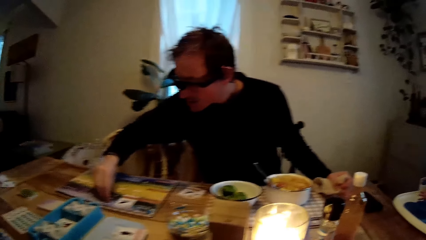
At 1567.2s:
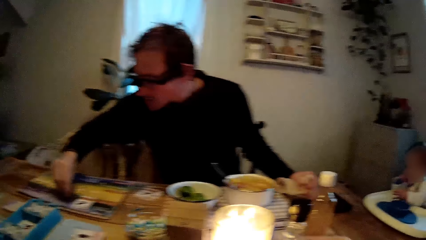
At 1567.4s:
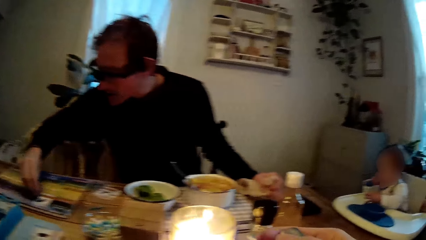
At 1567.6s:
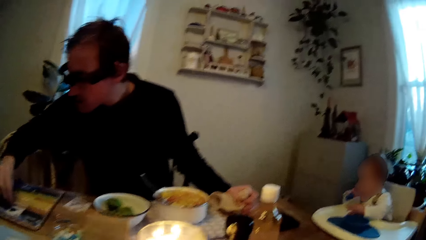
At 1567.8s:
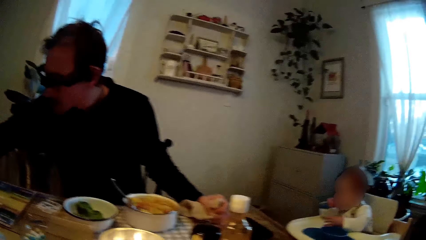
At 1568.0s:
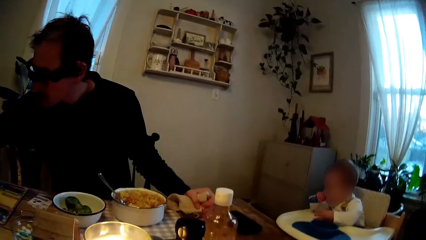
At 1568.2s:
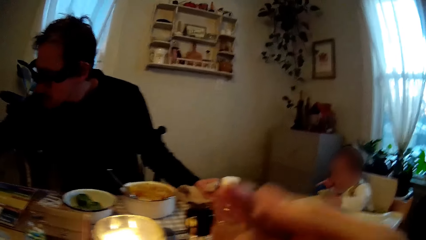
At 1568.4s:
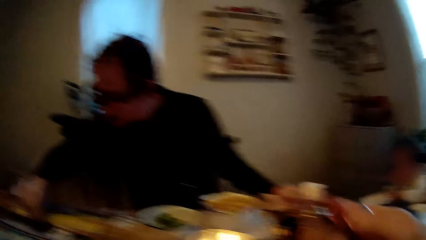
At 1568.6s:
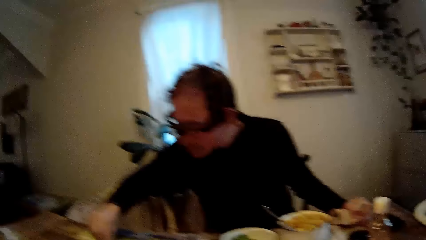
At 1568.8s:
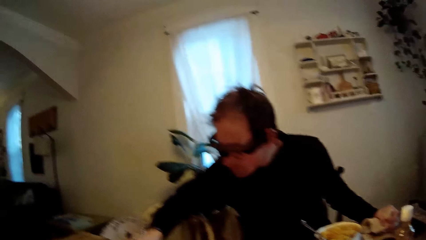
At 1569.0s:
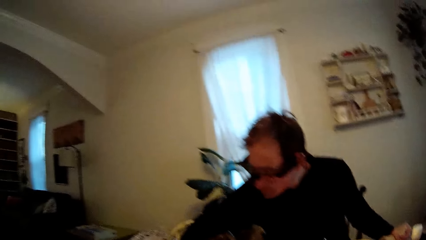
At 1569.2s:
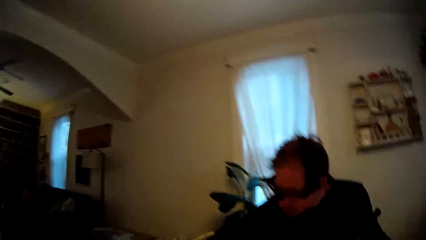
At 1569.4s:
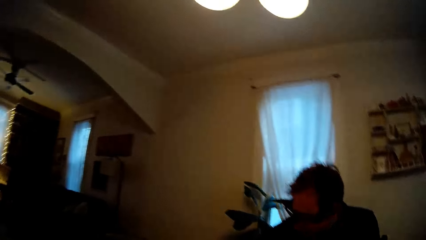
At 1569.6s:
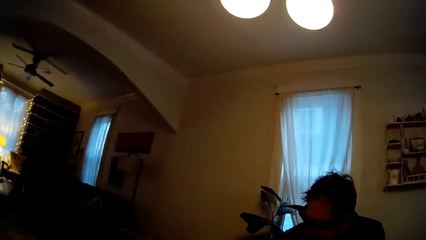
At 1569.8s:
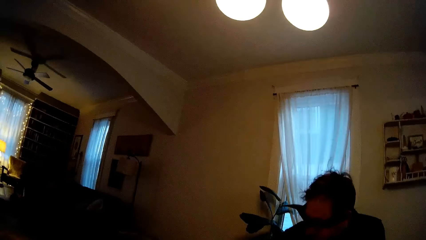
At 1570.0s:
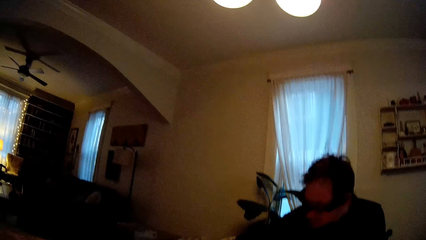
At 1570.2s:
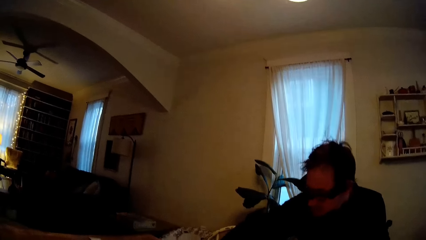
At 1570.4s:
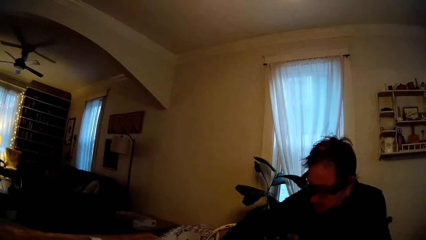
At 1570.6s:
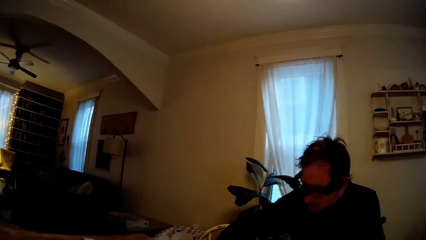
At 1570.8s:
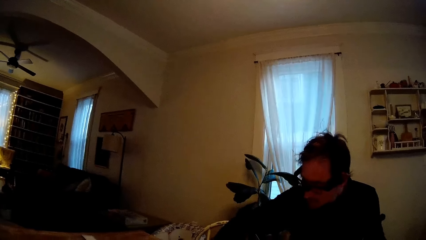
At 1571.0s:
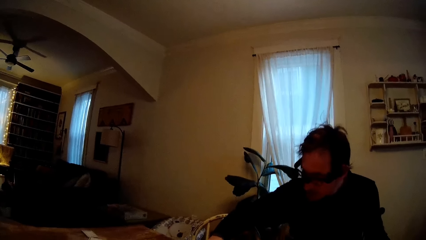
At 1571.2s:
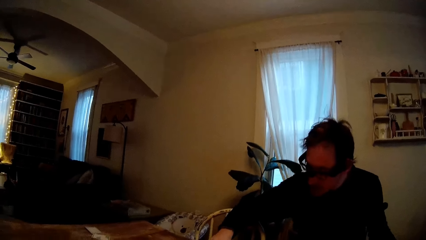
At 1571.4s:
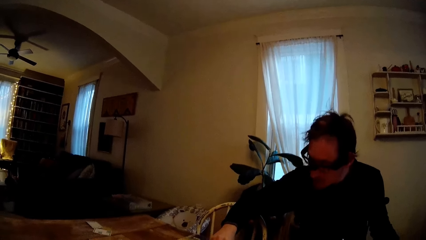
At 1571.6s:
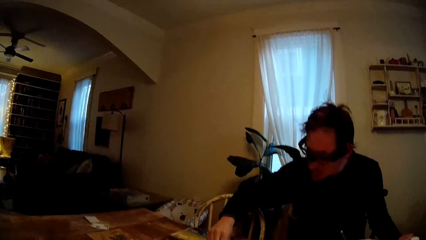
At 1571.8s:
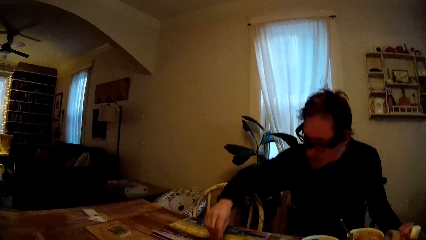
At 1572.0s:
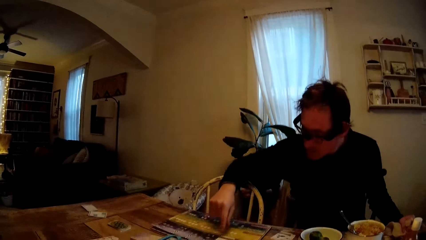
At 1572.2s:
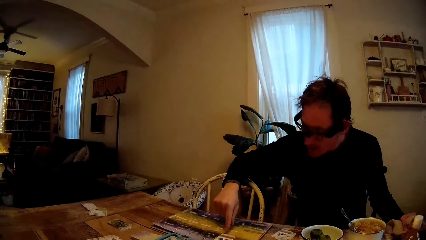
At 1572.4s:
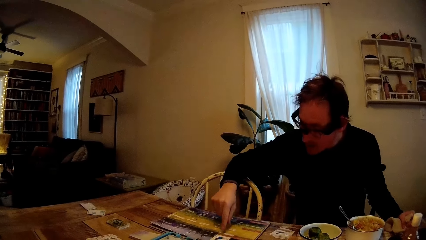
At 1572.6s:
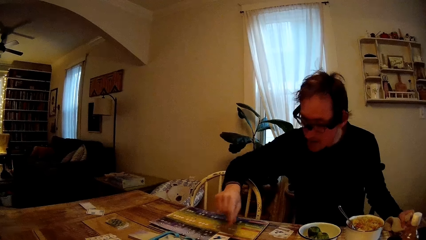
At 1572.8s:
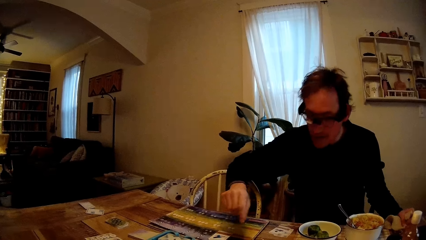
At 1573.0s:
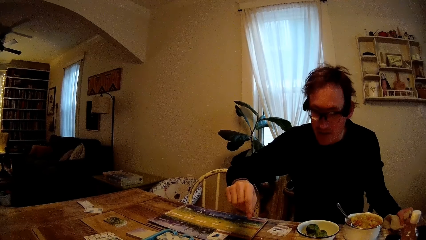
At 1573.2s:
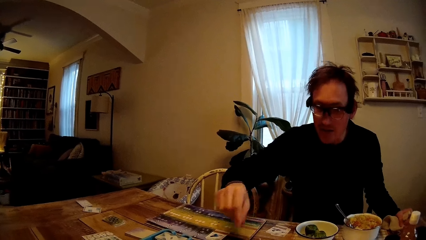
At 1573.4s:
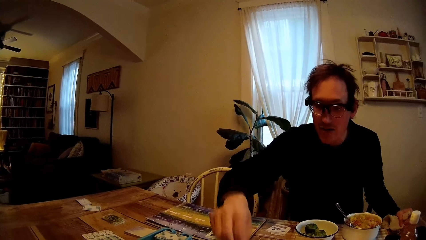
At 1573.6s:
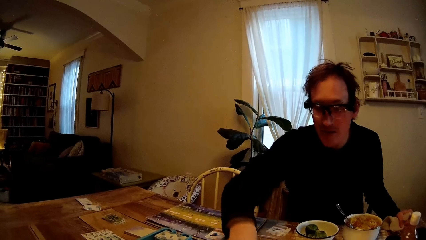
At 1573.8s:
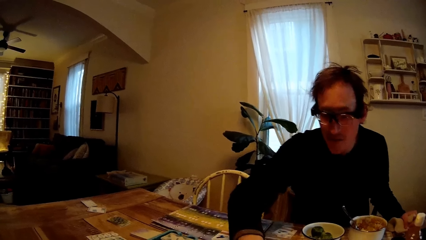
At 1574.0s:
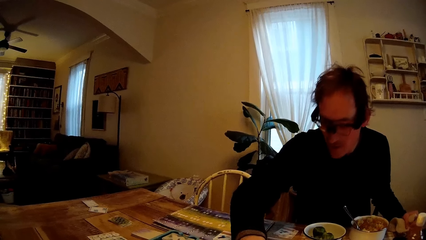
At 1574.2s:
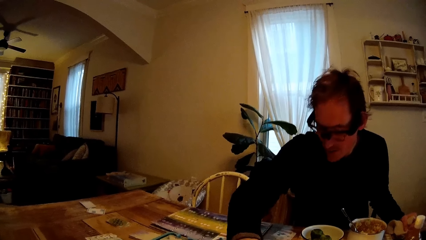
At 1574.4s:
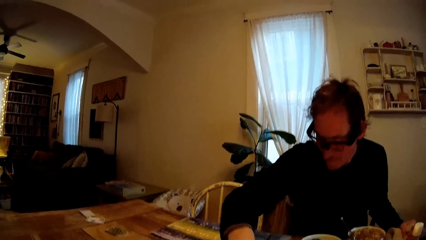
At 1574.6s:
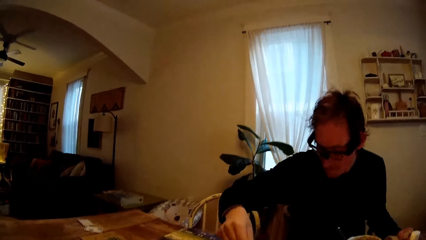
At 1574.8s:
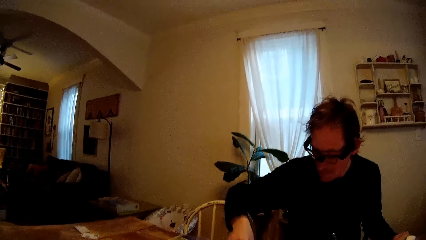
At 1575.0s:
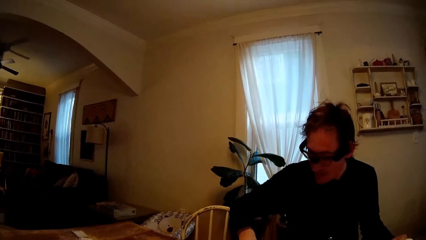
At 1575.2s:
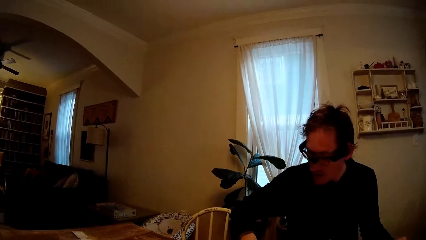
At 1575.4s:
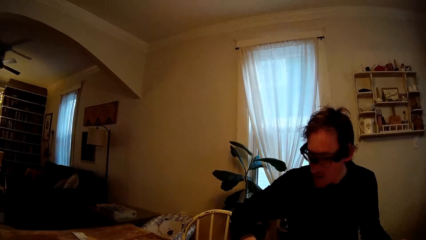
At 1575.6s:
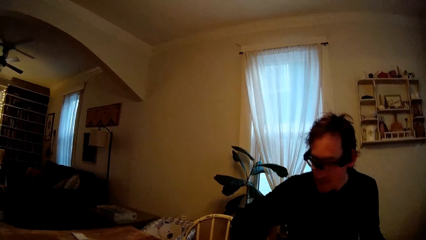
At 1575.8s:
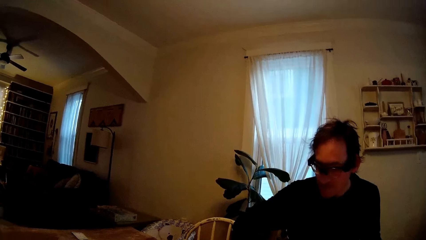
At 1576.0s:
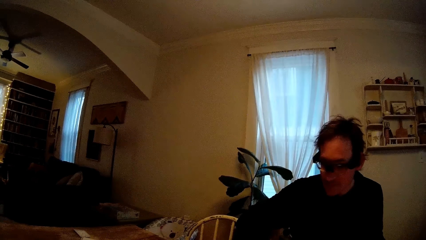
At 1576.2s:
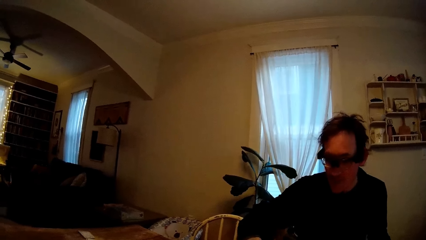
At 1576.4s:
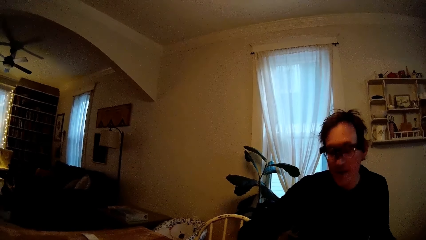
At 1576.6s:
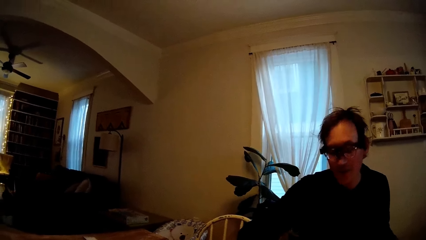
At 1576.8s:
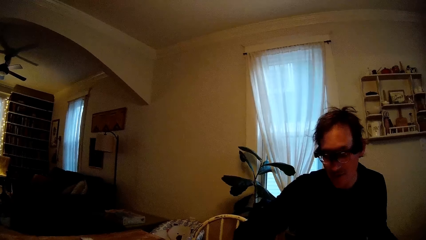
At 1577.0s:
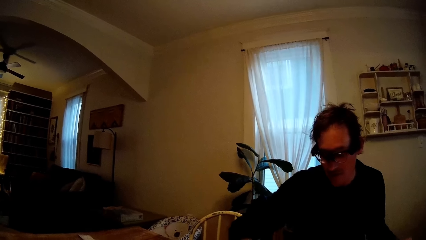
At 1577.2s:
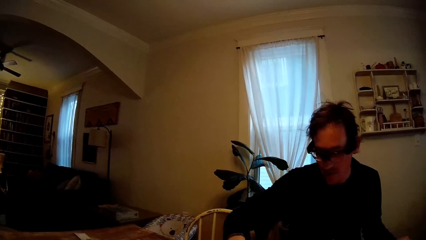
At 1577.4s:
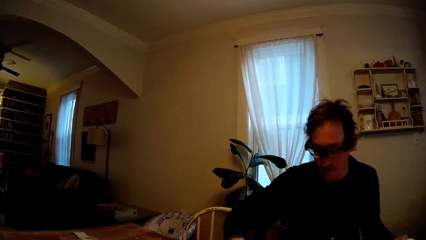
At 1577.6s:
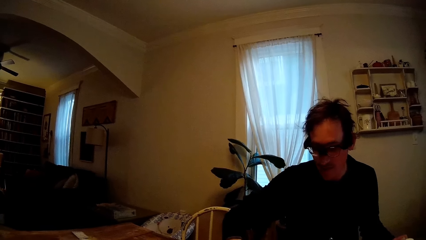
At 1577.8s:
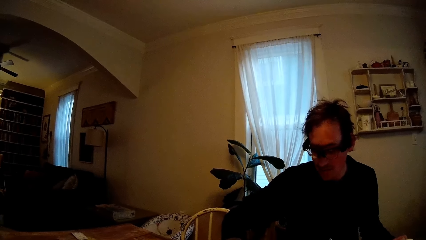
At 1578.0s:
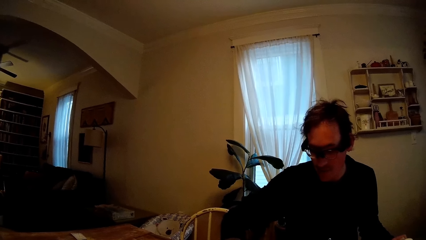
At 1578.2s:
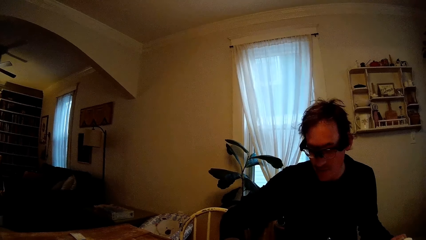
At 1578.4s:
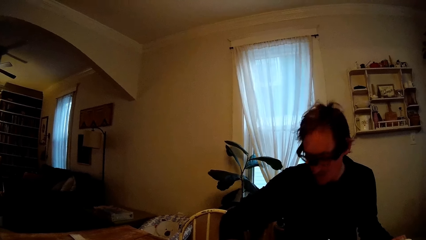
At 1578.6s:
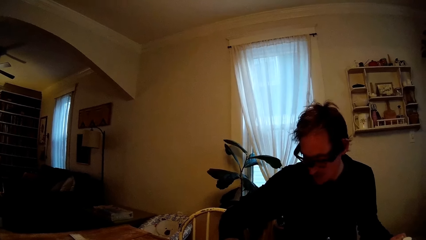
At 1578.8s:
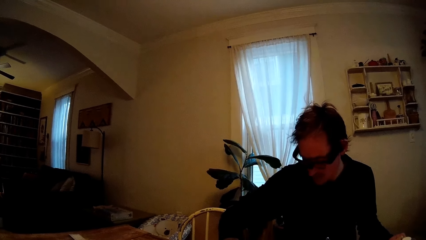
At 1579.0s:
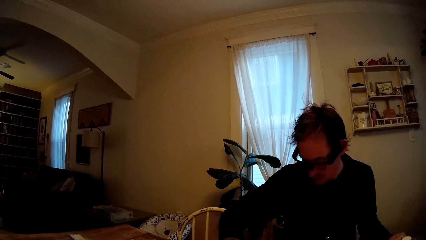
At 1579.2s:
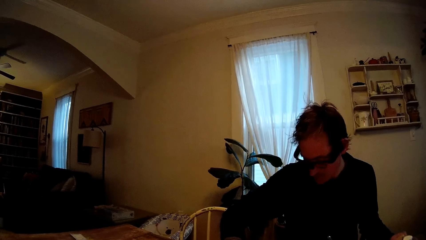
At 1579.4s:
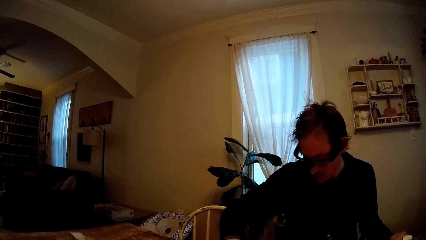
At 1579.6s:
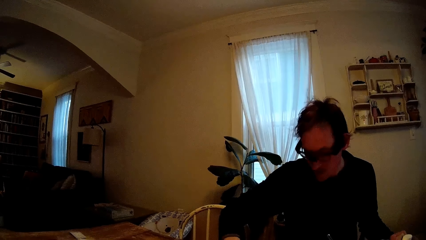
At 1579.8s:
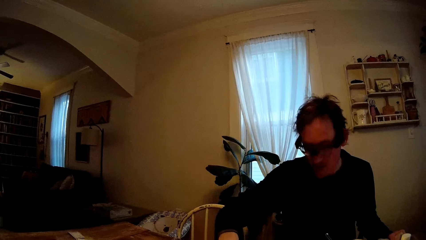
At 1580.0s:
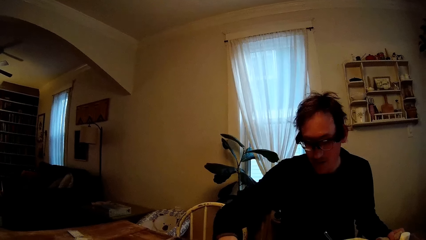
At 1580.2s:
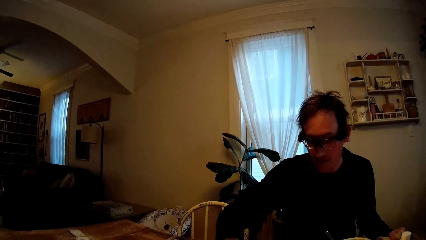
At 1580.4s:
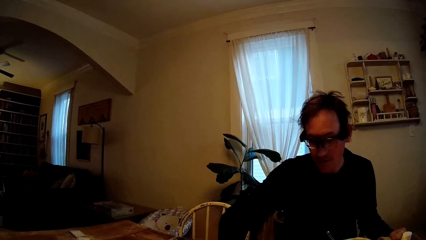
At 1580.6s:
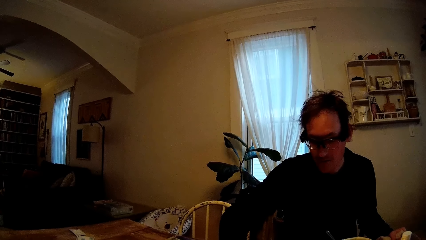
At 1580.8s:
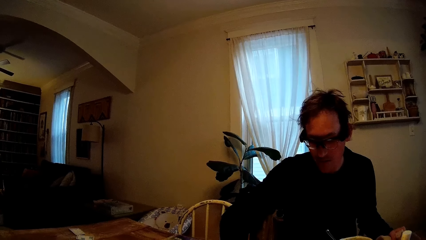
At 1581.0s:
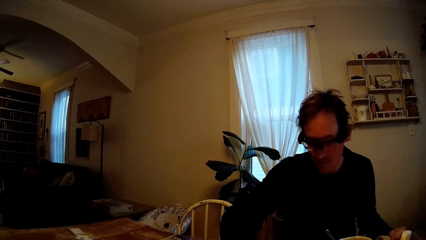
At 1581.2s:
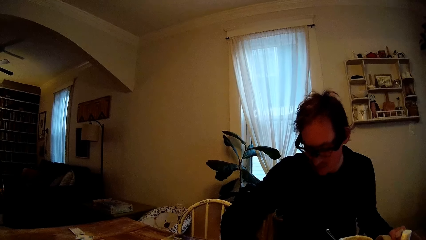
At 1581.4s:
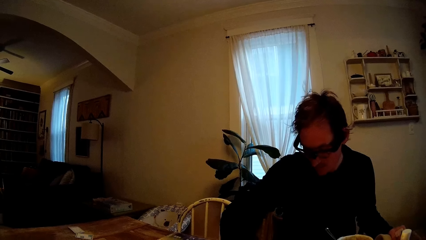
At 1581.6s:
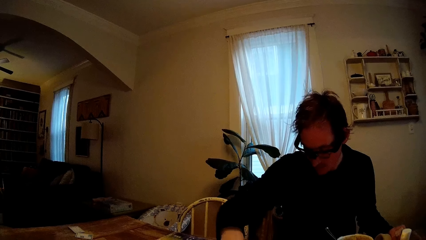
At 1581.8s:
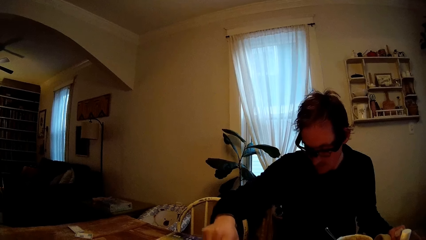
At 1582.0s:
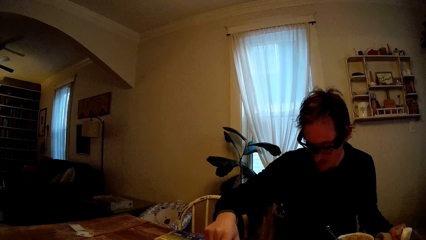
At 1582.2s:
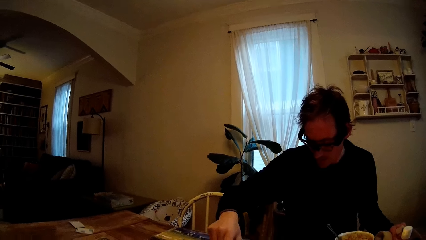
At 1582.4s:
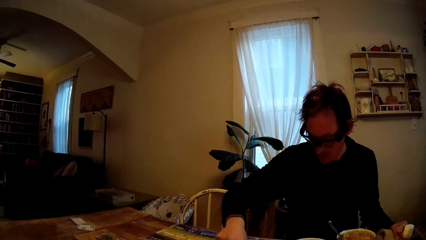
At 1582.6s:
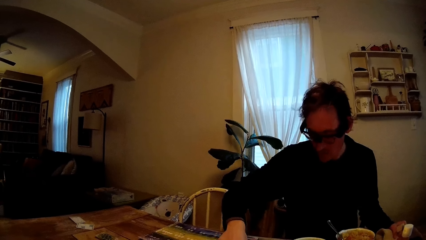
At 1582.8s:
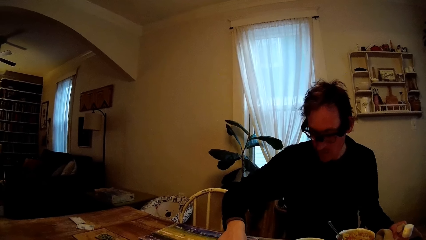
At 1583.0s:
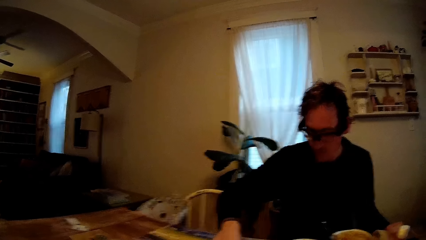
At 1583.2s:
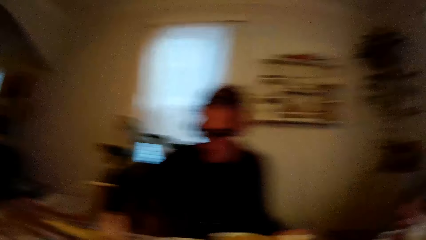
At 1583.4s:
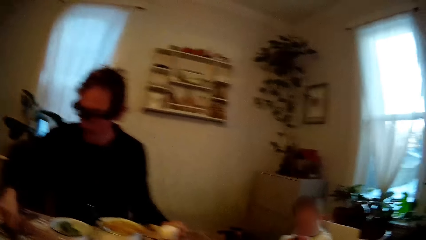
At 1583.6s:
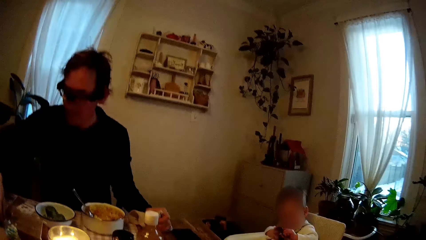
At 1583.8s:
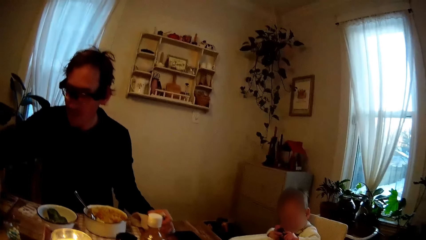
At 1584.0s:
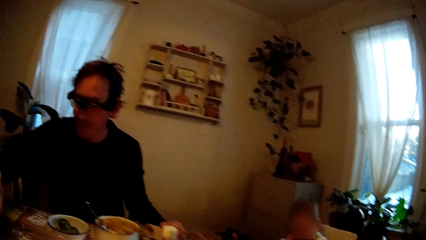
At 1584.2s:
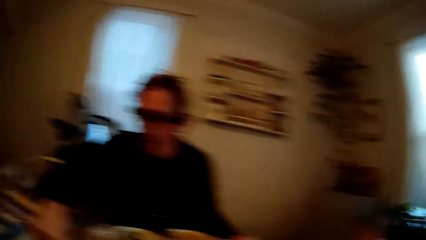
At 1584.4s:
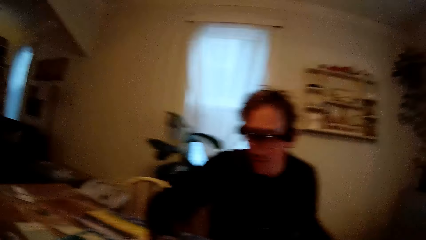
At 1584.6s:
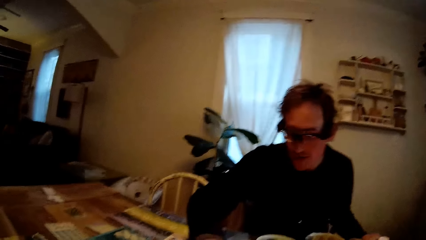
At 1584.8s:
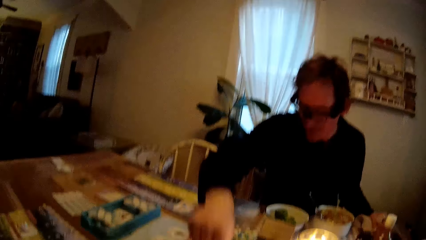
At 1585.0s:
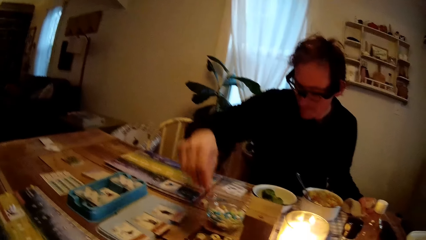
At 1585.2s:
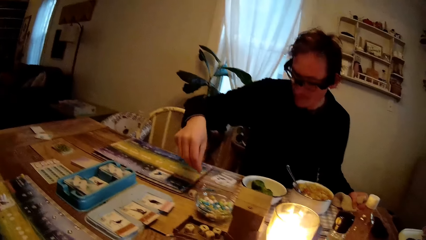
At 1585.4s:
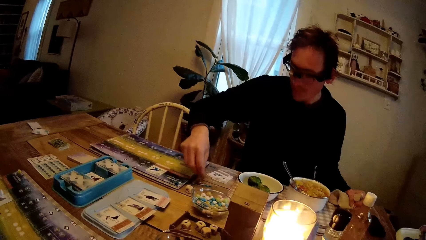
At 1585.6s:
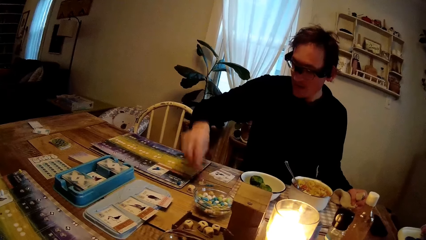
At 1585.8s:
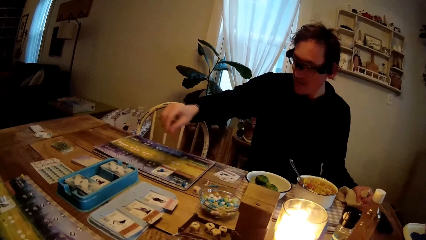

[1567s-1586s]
The man picks something from the table. The camera wearer raises the fork with her right hand. The man talks. He moves his right hand over the game board, stretches his right hand over the table, moves his right hand over the table, touches the table with his right hand, stretches his right hand over the table, and drops a game token on the table with his right hand. He picks something.
